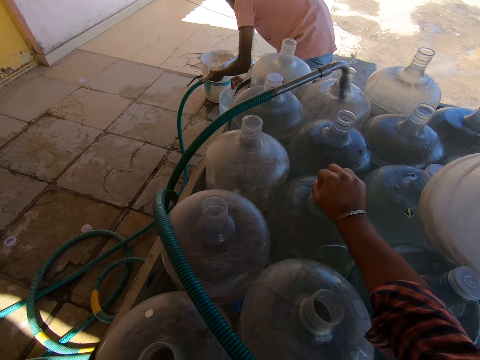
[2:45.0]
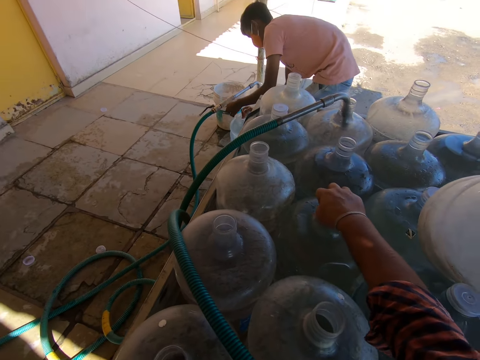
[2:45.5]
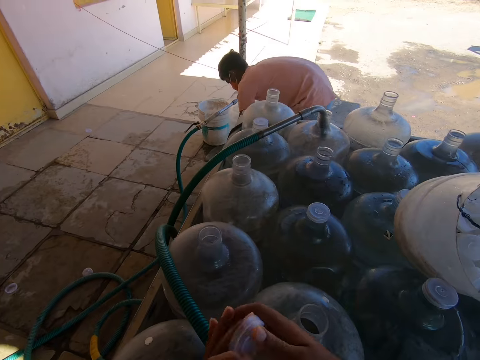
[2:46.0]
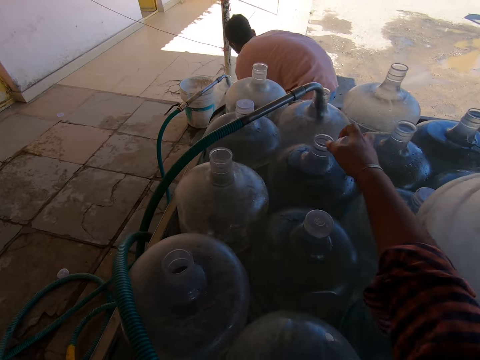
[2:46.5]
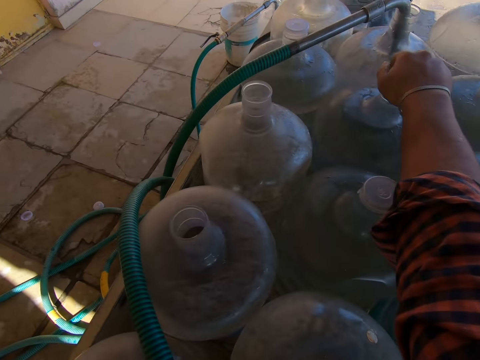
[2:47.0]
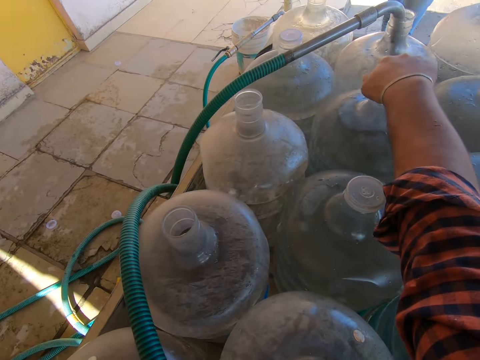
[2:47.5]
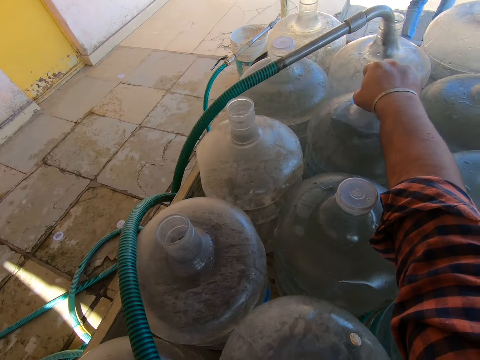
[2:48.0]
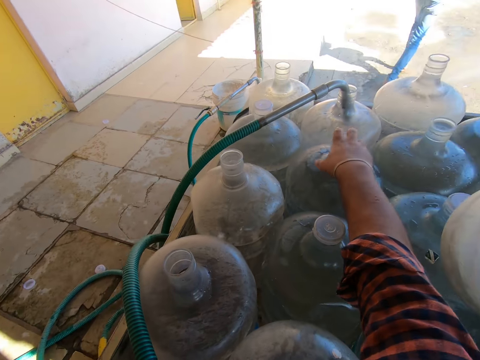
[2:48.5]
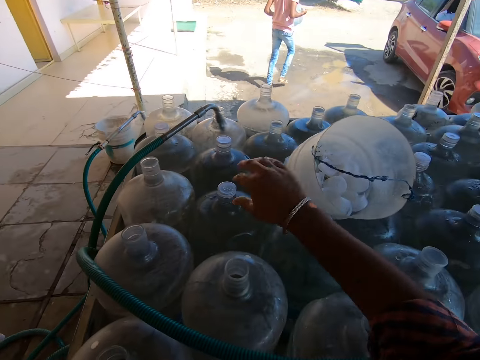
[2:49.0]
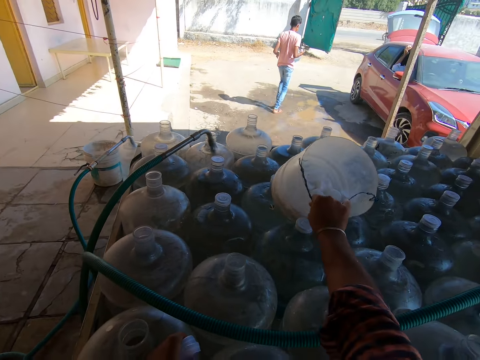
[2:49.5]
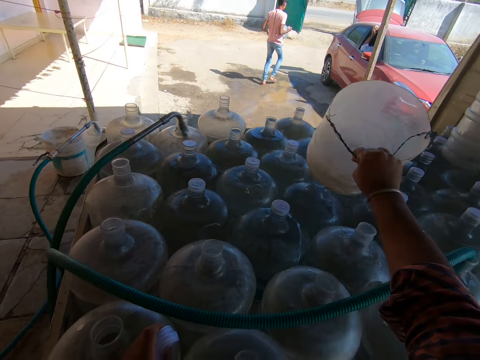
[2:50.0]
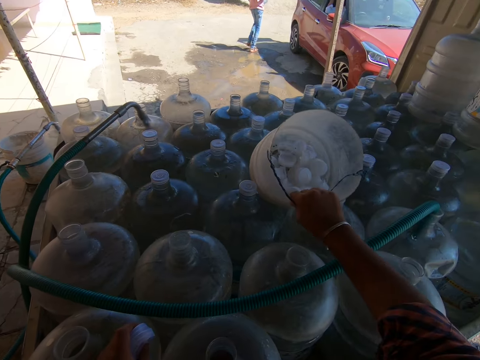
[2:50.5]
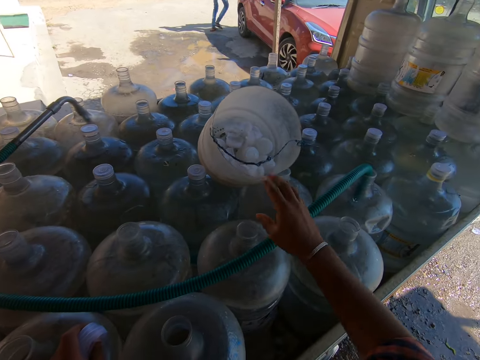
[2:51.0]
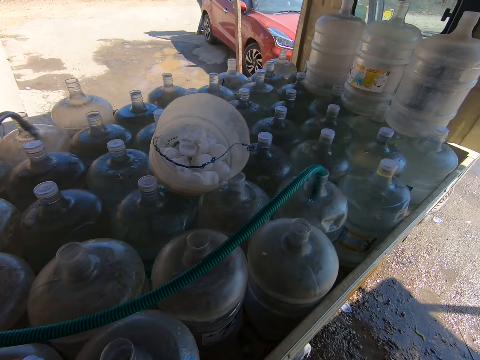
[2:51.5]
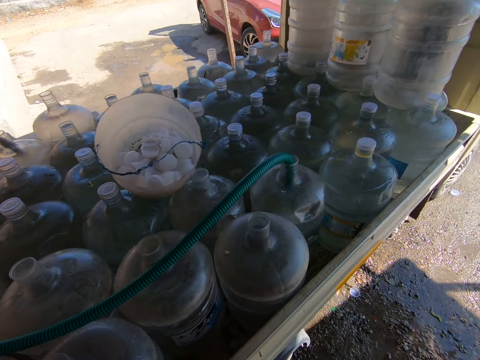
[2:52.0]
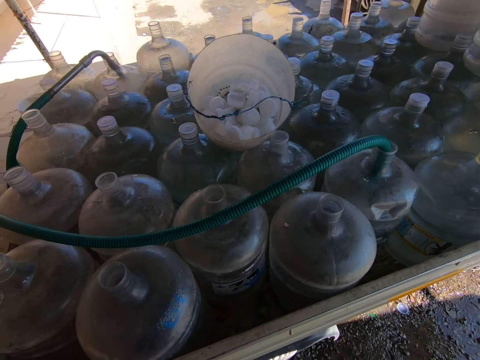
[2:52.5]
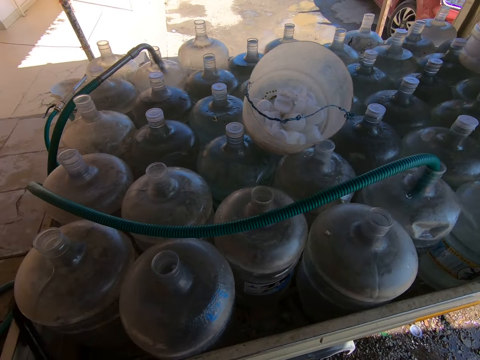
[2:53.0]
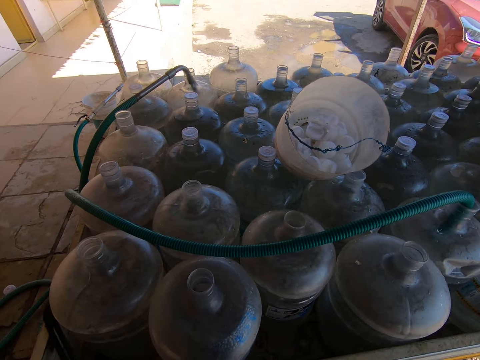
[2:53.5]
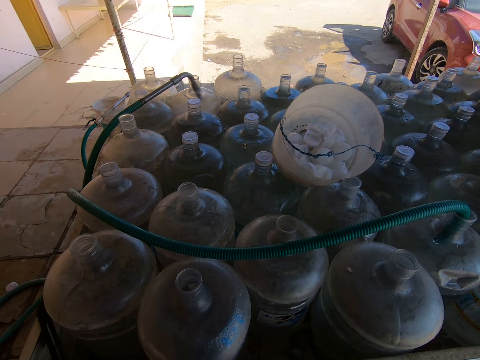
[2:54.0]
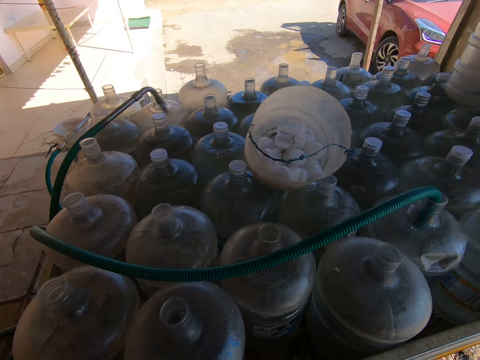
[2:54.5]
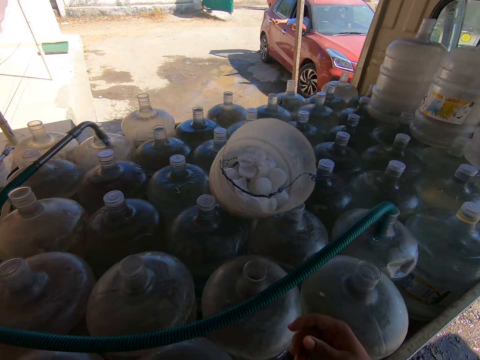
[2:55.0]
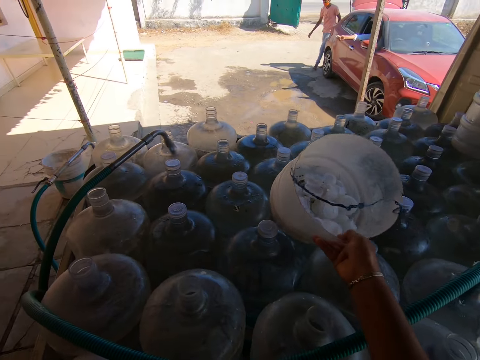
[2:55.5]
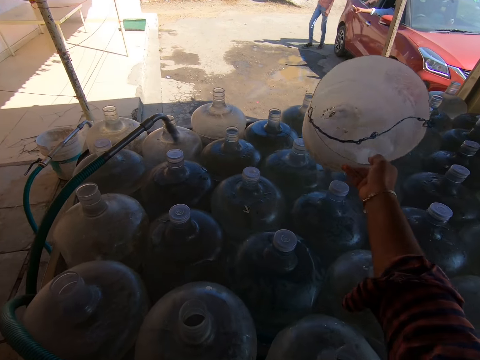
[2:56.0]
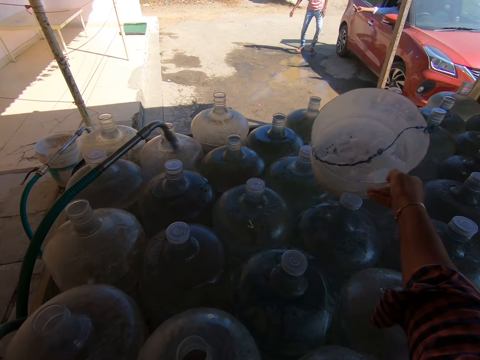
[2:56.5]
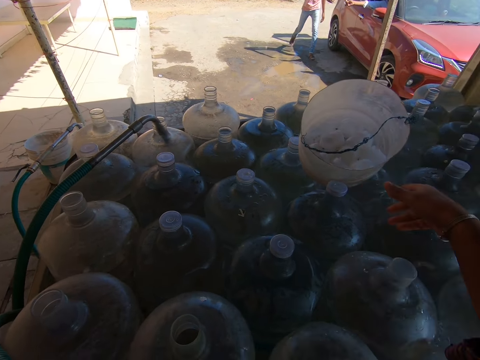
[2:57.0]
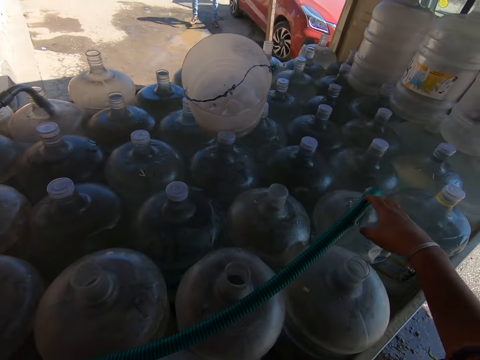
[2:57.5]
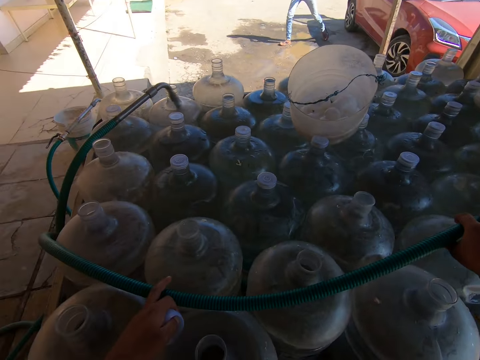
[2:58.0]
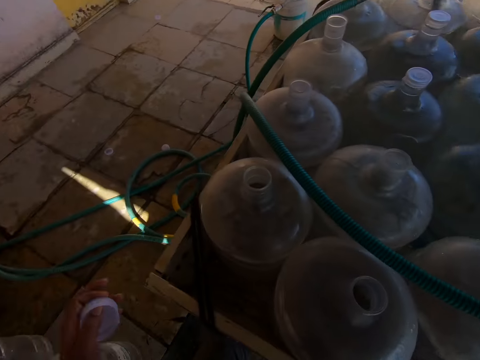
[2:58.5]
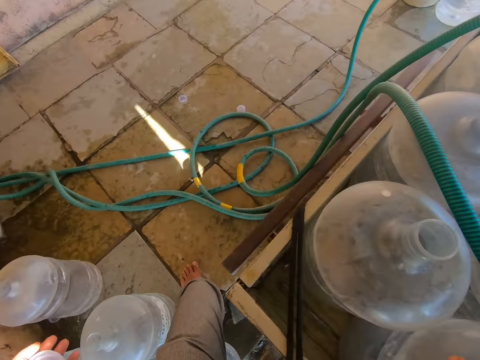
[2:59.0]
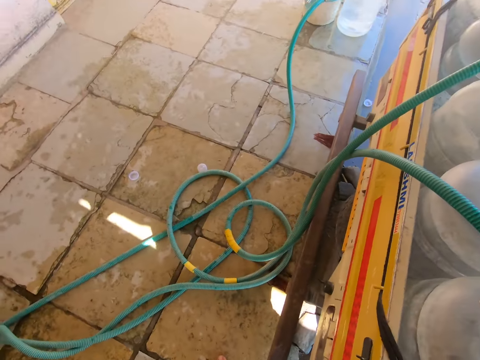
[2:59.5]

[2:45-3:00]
A man carries the water reservoir from the ground with both hands. The camera wearer passes the lid to his right hand. He covers the water reservoir with the lid in his right hand. The man walks towards a red car with the water reservoir in both hands. The camera wearer carries the bucket from the water reservoirs with his right hand. He drops the bucket on the water reservoir with his right hand. He carries the bucket from the water reservoirs with his right hand. The man walks towards the truck. The camera wearer drops the bucket on the water reservoir with his right hand. He touches the hose on the water reservoir in the truck with both hands.

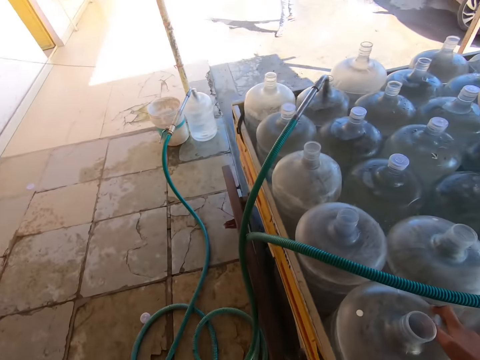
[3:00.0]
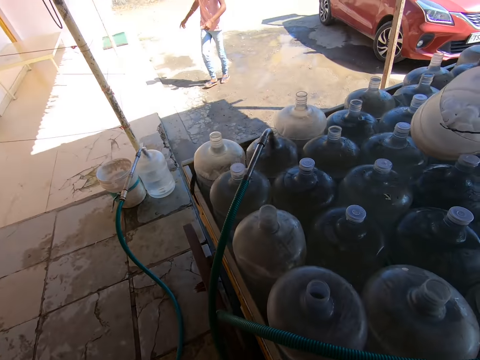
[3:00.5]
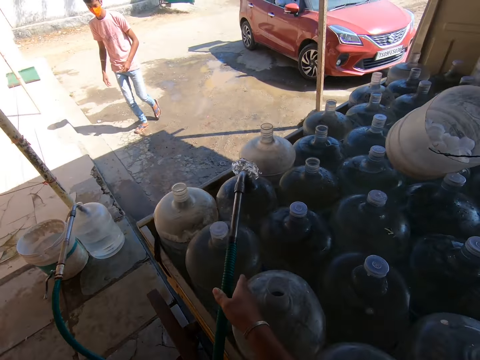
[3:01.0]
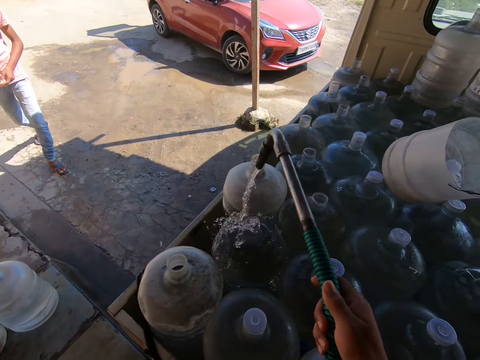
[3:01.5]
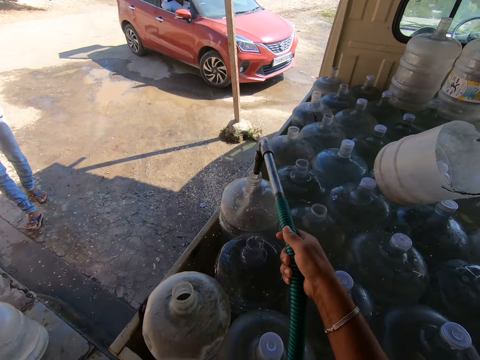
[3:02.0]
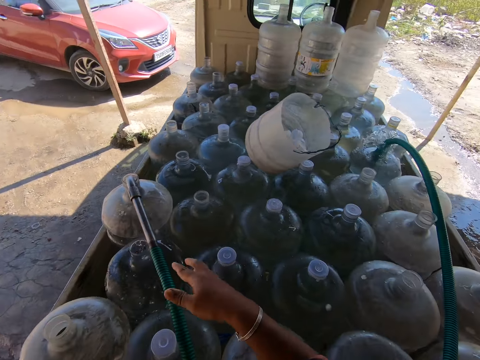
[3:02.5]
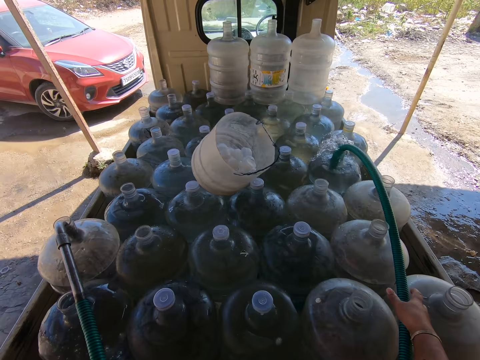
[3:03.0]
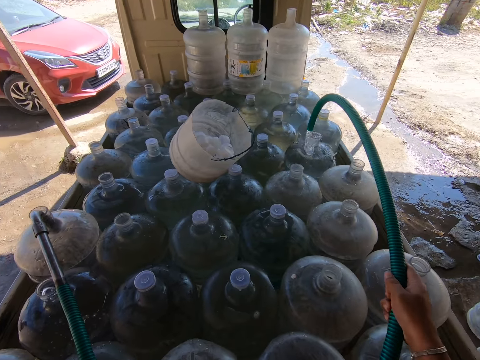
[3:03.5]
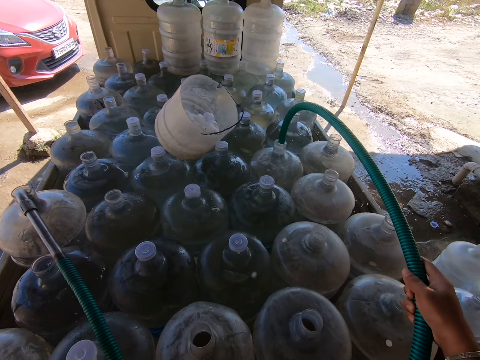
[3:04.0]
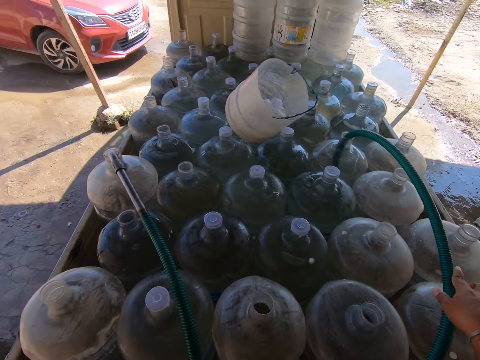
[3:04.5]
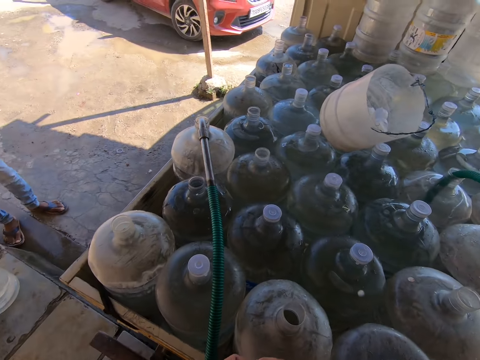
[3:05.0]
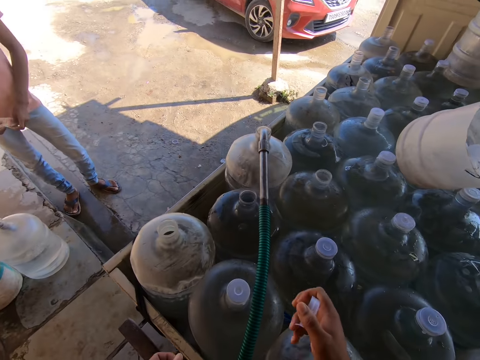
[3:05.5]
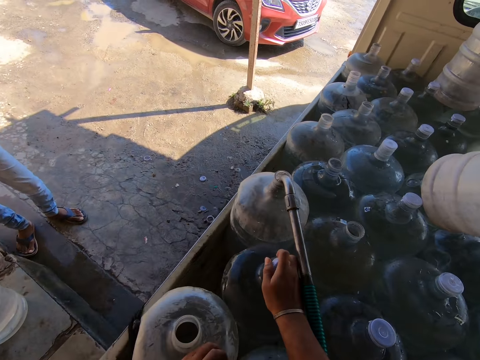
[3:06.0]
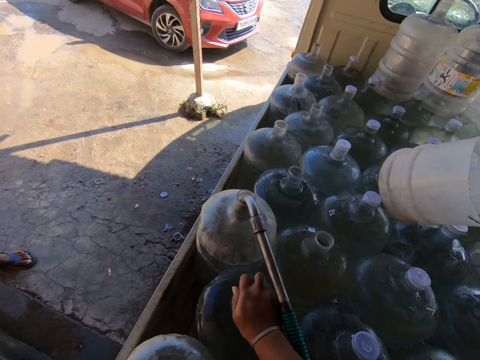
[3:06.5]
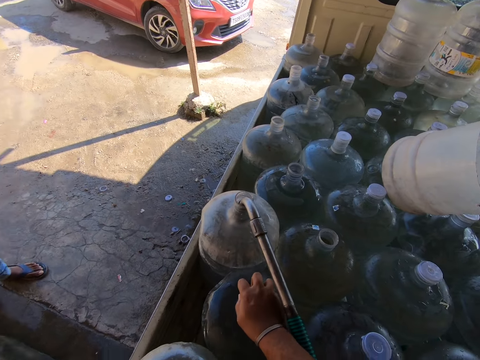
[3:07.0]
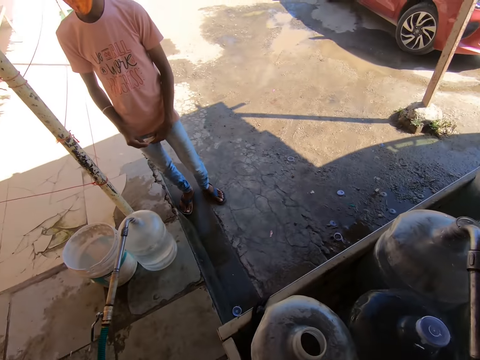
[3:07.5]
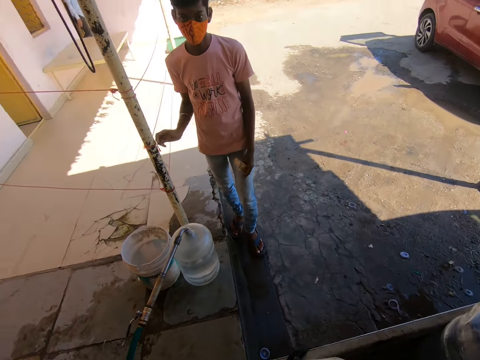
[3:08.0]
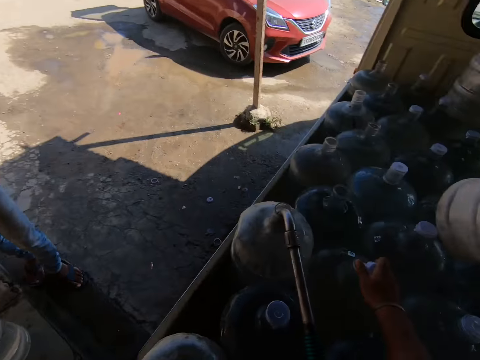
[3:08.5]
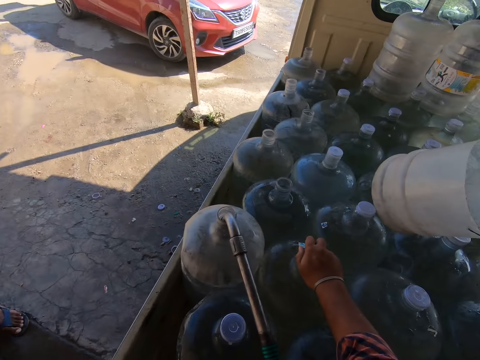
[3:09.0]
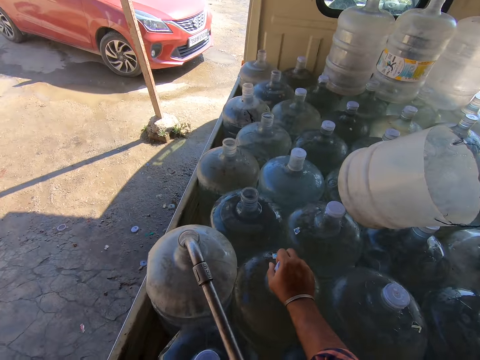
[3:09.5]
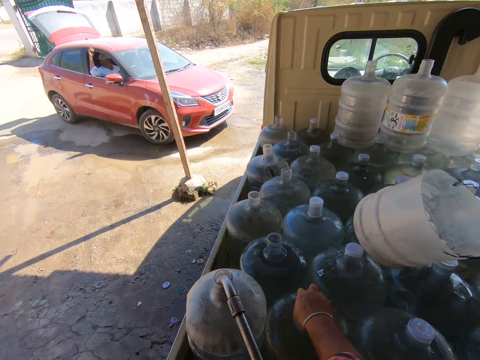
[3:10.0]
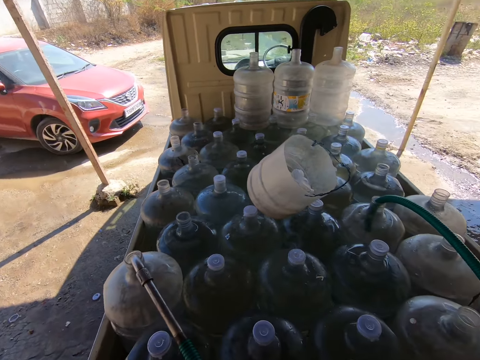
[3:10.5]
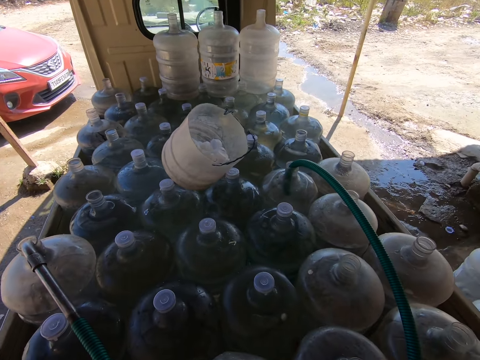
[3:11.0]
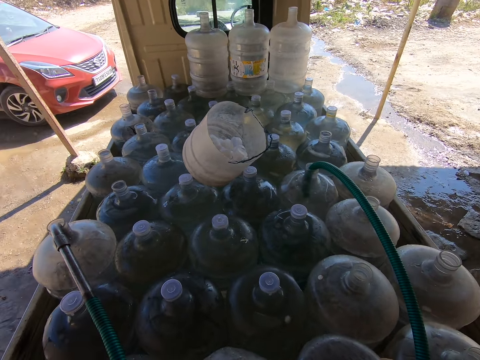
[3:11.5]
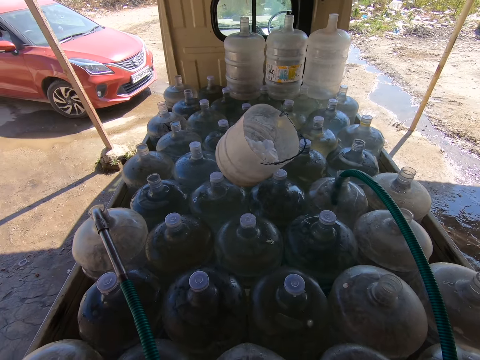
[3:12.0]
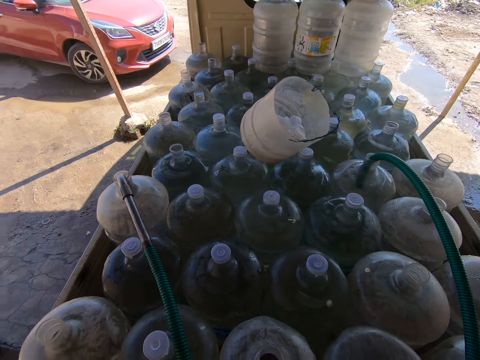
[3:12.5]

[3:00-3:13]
The camera wearer removes the hose from the water reservoir in the truck with his right hand. He inserts the hose into a water reservoir in the truck with his right hand. He removes the hose from the water reservoir in the truck with his right hand. He inserts the hose into a water reservoir in the truck with his right hand. He passes the lid to his right hand. He covers the water reservoir with the lid in his right hand. He does so again.
